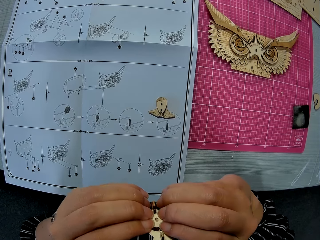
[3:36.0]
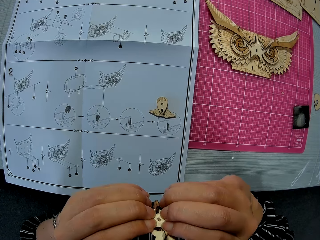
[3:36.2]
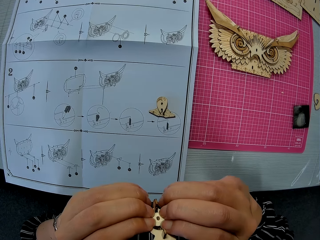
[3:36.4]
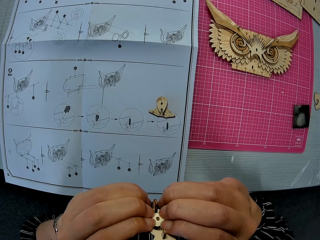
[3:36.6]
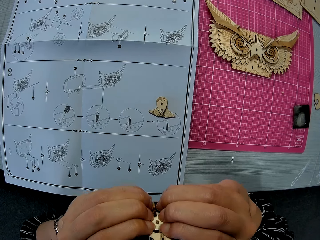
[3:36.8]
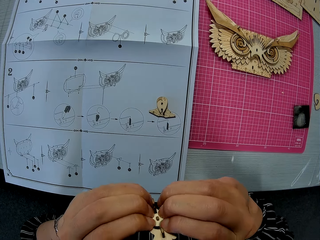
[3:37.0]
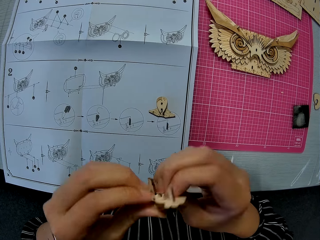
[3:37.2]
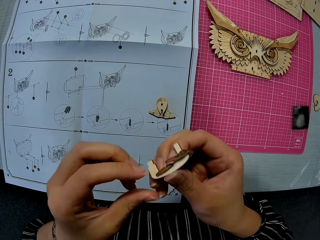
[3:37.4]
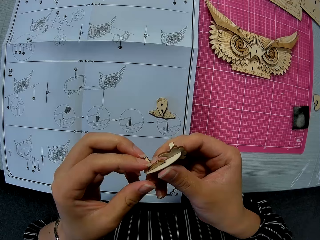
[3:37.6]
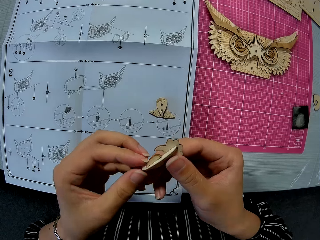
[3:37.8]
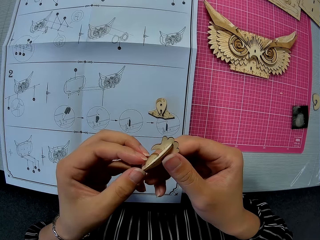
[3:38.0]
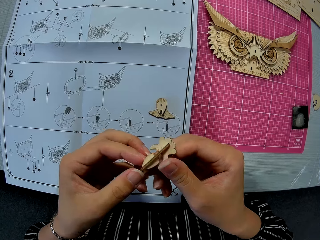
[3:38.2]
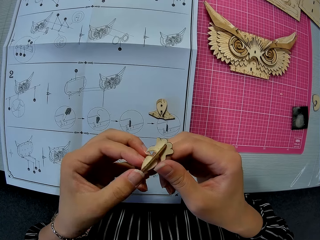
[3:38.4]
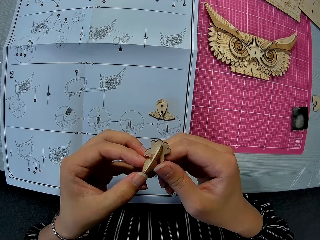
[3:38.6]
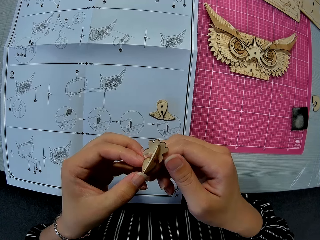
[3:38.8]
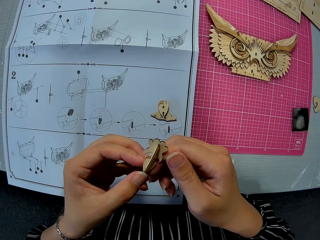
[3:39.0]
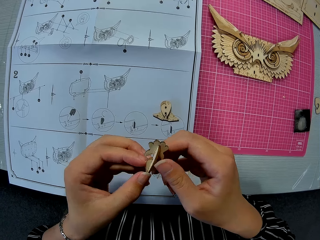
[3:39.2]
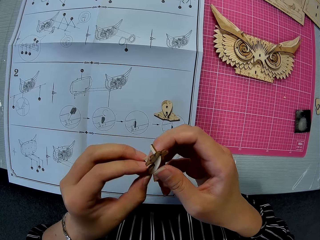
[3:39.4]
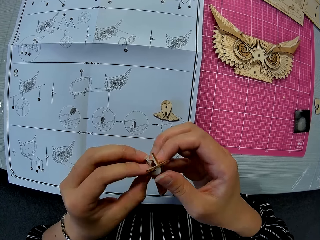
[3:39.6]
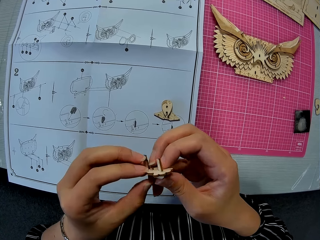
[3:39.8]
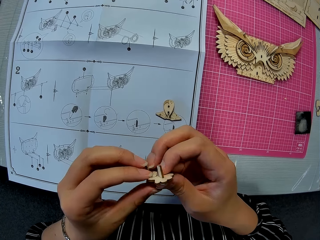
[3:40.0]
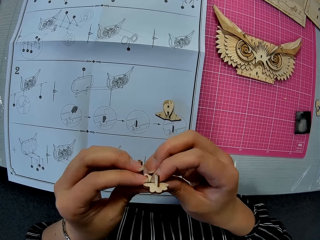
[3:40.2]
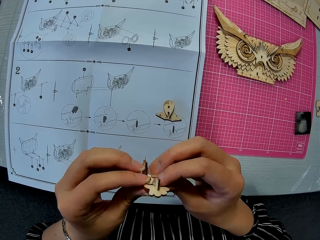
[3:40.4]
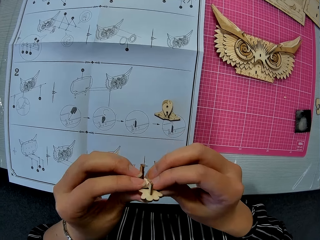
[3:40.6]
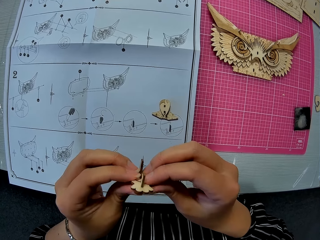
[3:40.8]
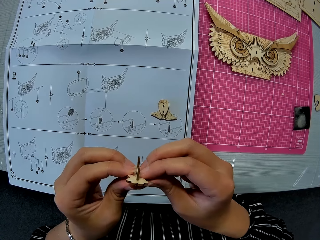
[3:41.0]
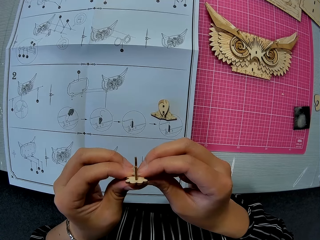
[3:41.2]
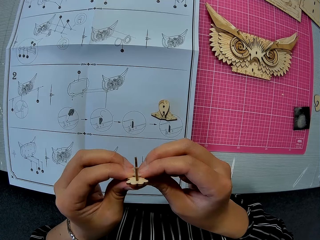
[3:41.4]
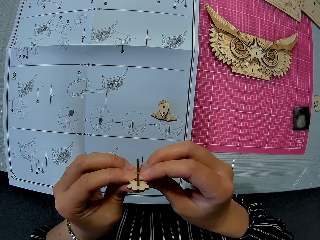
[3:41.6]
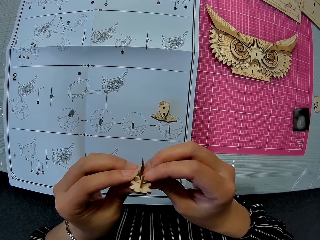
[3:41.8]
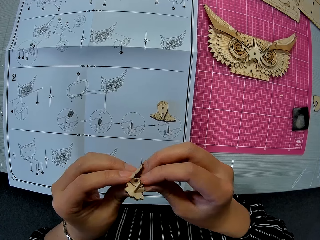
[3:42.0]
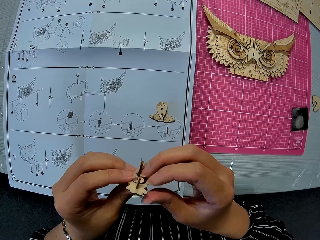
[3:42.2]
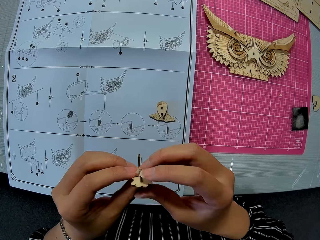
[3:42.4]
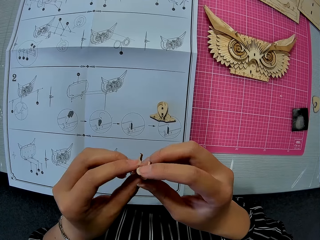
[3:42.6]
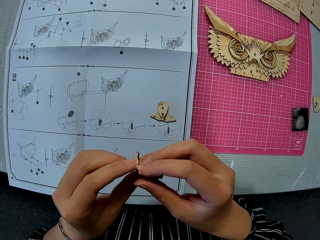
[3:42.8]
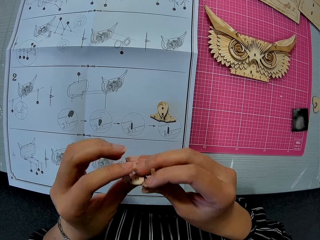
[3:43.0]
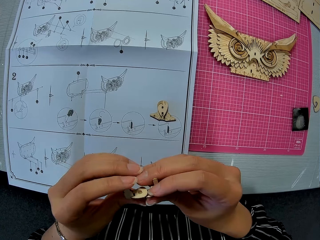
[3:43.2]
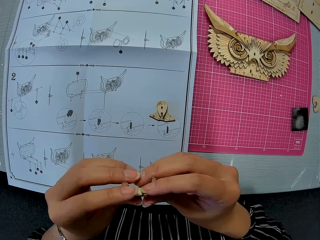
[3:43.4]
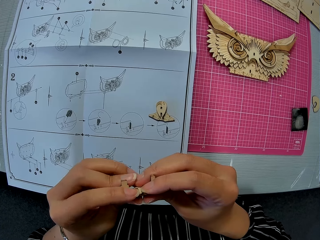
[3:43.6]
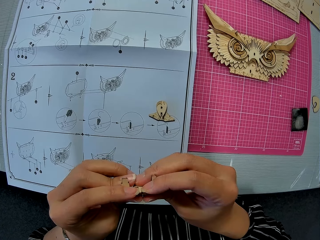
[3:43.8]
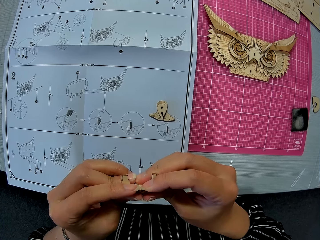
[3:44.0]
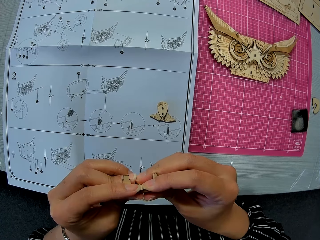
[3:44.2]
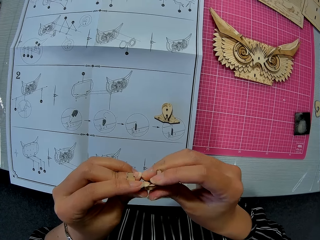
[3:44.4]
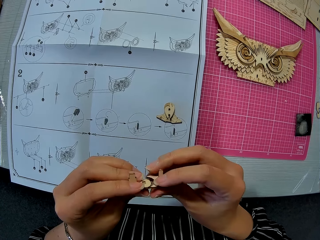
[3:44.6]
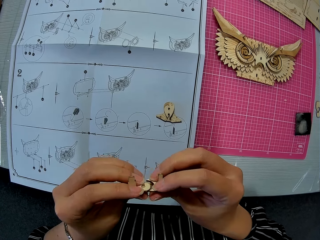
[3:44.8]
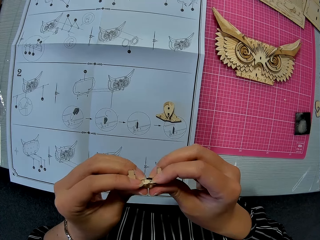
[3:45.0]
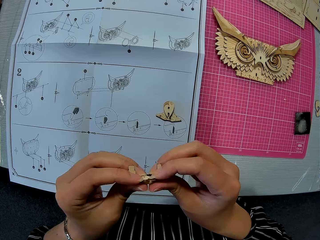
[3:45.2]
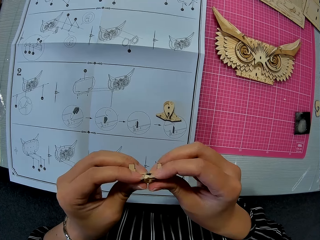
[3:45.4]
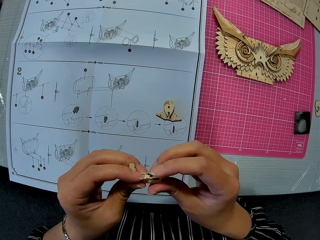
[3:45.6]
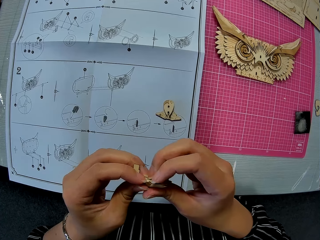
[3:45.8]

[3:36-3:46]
The camera wearer fixes the laser cut craft. They turn the laser cut craft.

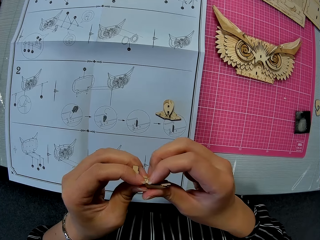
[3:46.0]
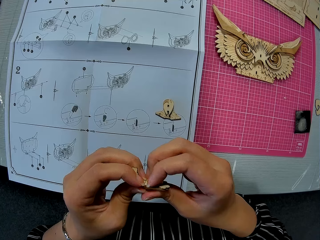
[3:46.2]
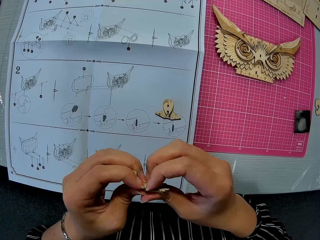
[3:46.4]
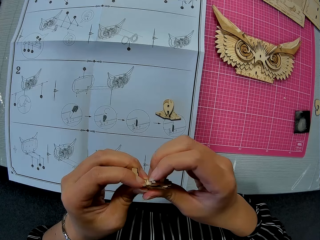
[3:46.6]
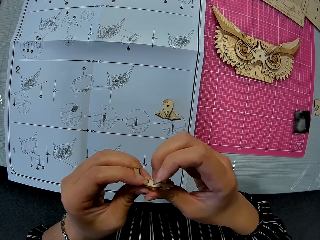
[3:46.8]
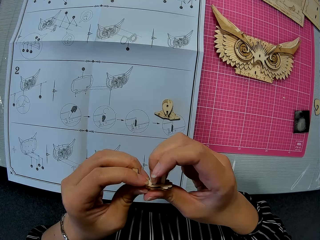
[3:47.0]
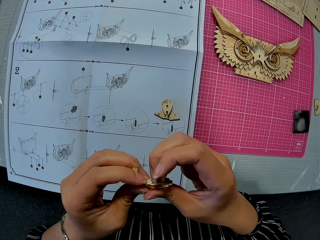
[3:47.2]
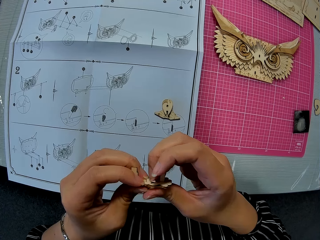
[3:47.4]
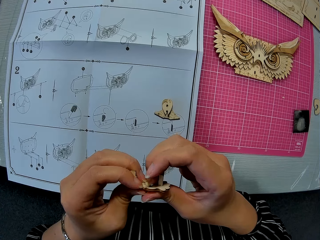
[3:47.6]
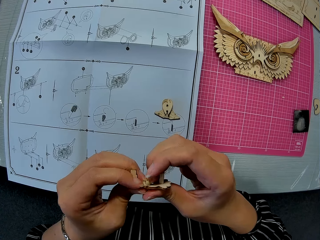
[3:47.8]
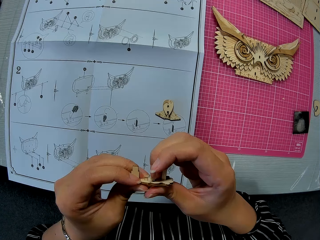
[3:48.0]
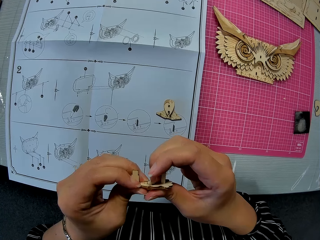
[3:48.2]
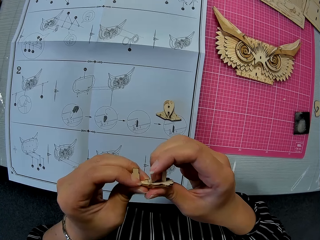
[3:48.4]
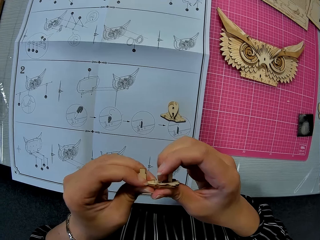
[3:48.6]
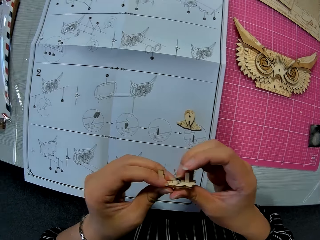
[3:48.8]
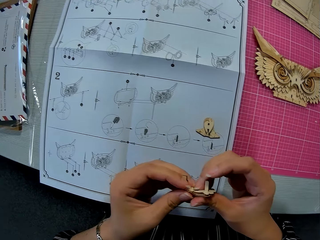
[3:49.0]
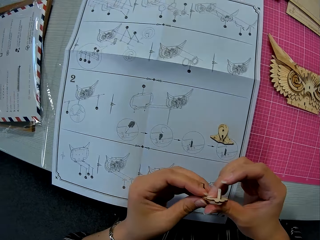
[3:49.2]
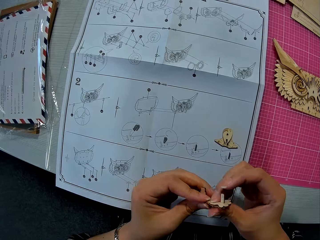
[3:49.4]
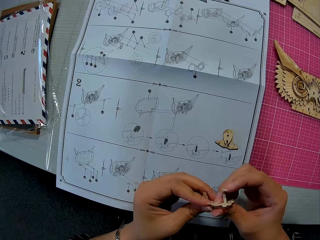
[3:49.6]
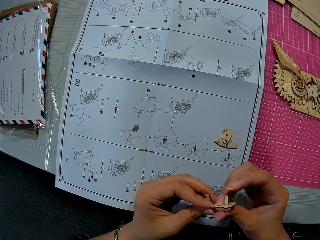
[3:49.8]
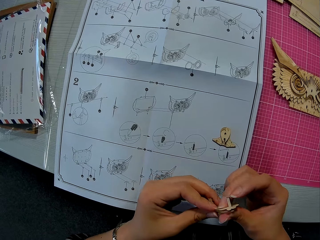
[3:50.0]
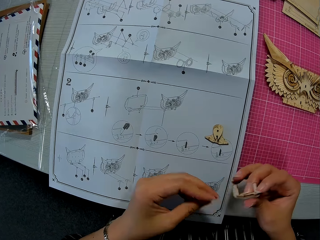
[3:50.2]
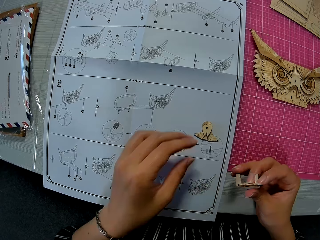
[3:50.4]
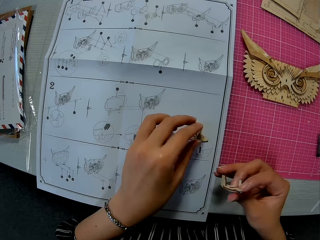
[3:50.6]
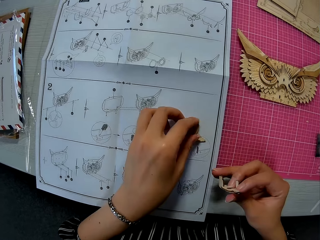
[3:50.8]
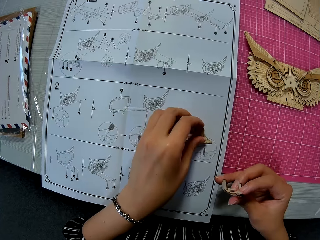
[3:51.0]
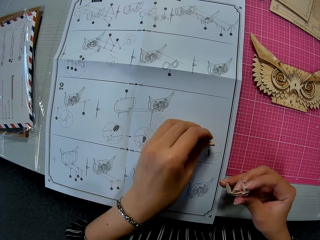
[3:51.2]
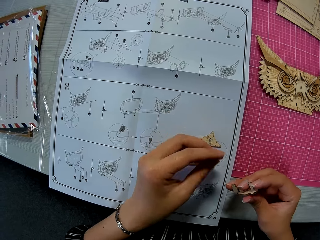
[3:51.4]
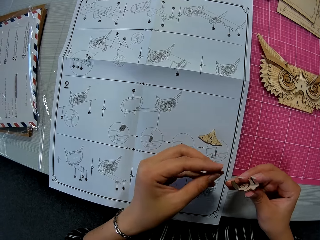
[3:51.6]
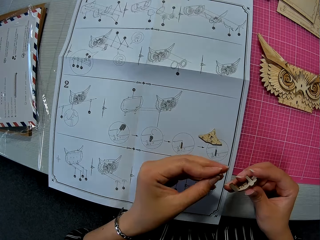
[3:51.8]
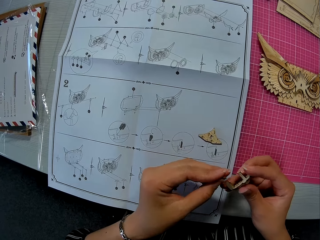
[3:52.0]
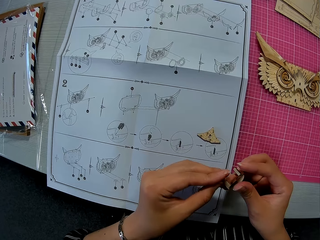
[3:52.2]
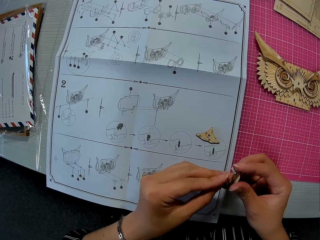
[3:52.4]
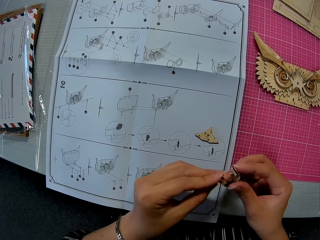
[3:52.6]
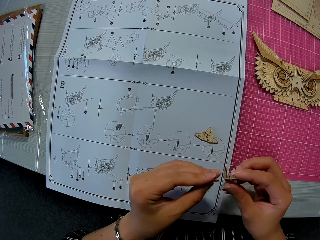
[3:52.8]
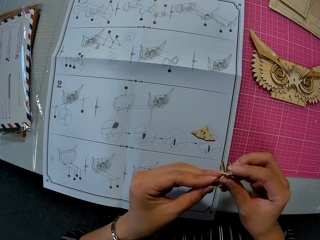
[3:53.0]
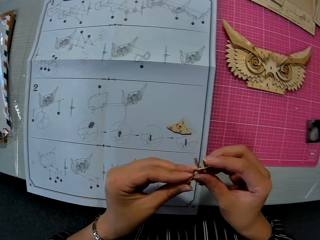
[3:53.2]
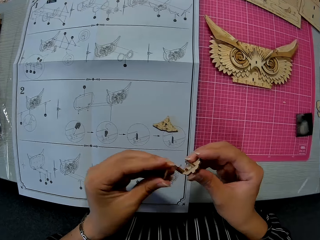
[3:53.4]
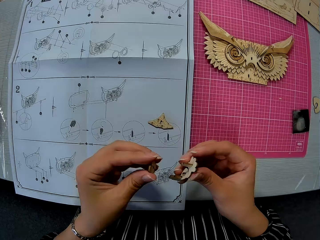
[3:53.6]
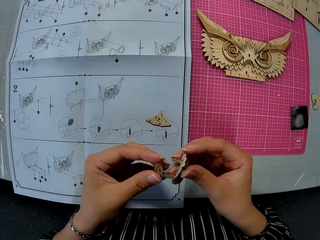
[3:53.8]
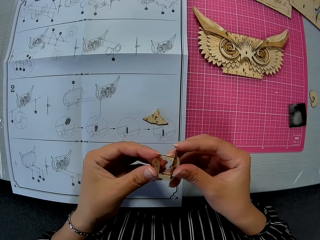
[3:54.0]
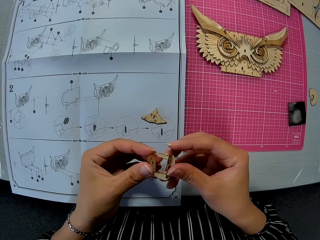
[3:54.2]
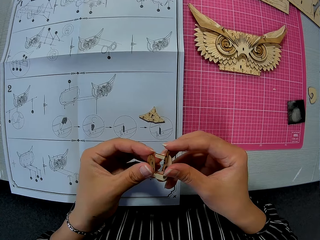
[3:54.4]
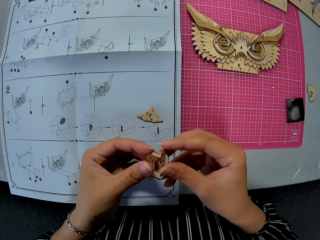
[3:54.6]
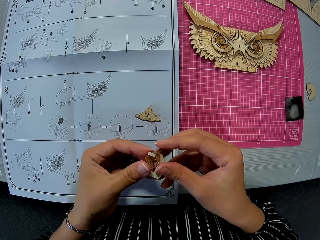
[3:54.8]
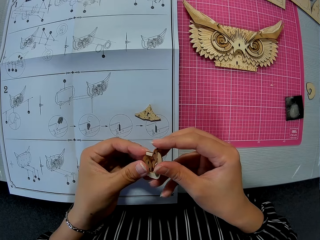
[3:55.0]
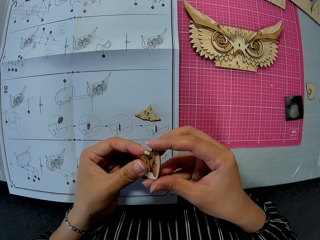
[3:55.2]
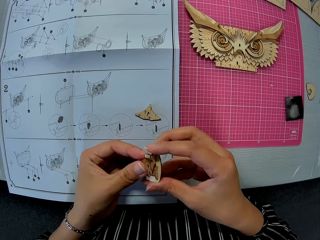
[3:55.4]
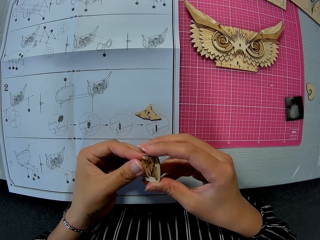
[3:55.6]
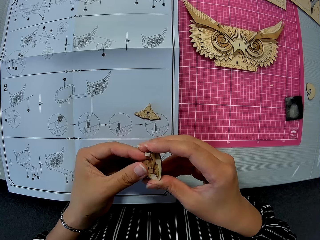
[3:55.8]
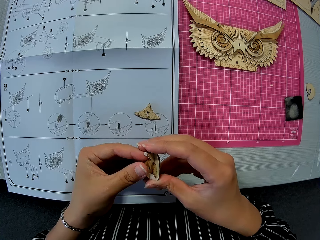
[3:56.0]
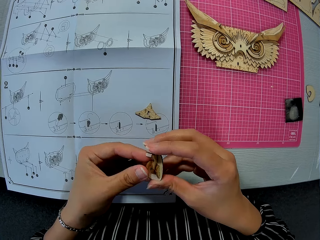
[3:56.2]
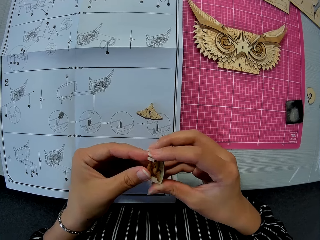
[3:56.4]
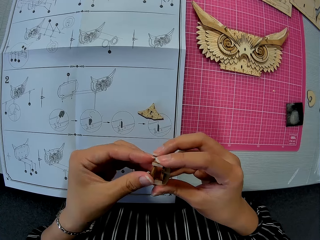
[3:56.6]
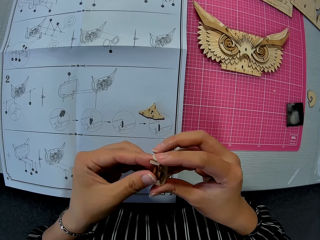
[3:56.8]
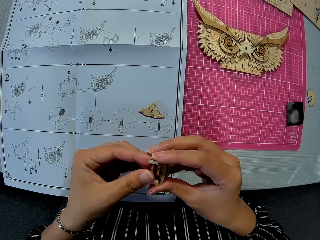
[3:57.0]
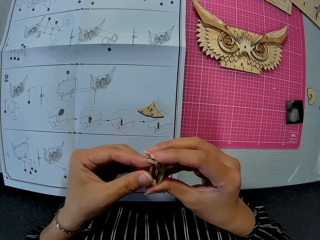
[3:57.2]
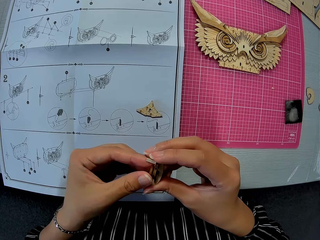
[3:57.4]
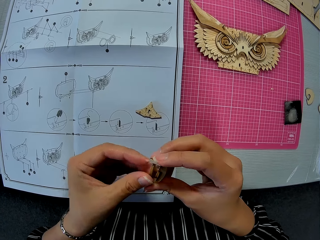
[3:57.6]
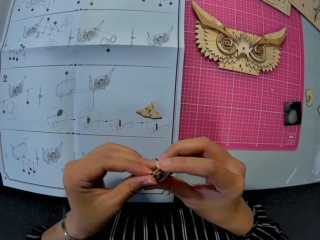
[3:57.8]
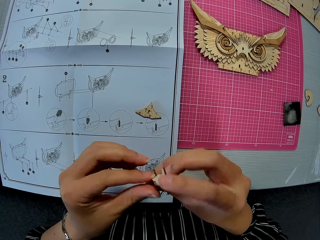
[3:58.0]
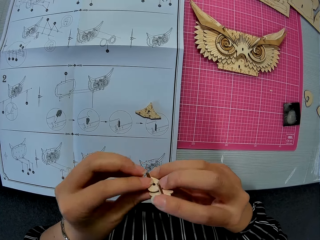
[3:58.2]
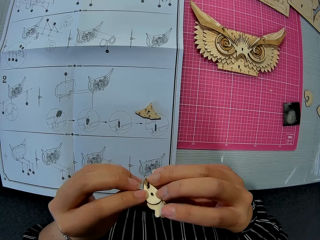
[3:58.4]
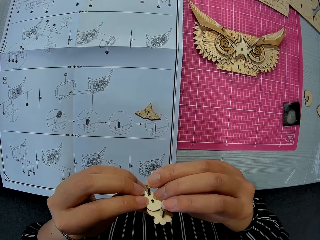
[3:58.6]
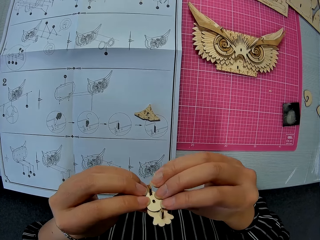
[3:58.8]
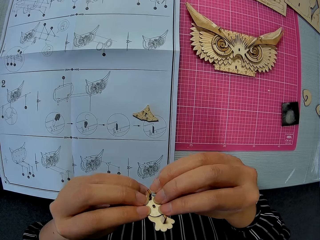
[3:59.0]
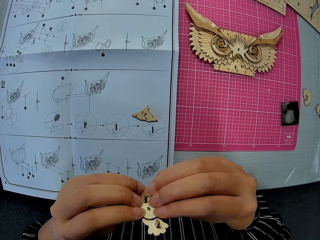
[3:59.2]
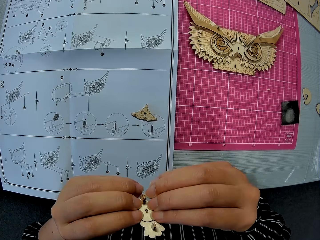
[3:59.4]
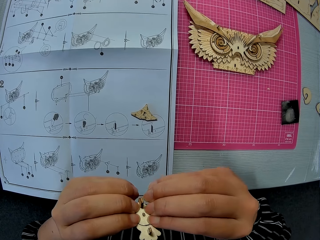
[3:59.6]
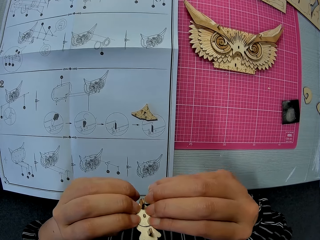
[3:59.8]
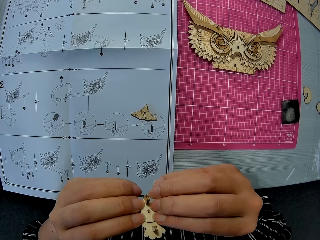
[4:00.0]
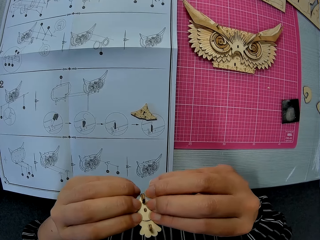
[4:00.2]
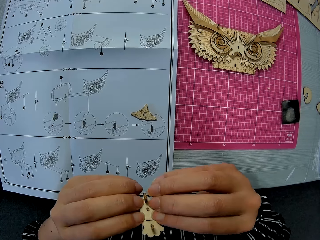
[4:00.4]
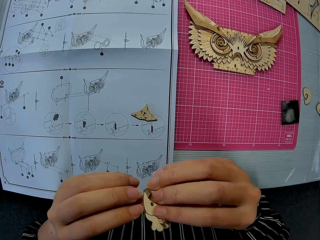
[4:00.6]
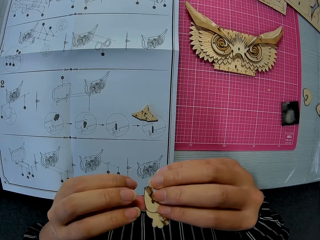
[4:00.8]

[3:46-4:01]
The camera wearer fixes the laser cut craft. She turns the laser cut craft. She picks up a wooden puzzle piece from the table with her left hand. She turns the laser cut craft. She fixes the wooden puzzle piece in her right hand with the one in her left hand. She turns the laser cut craft.
